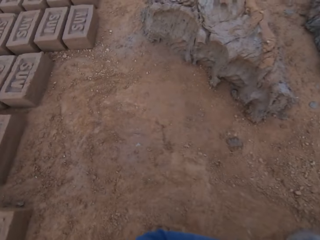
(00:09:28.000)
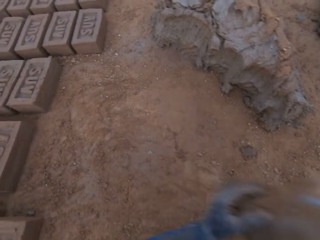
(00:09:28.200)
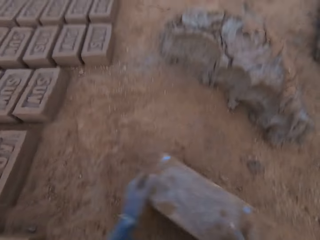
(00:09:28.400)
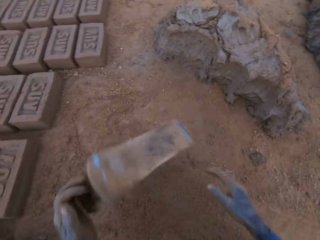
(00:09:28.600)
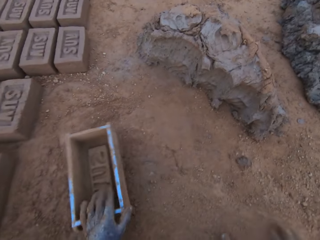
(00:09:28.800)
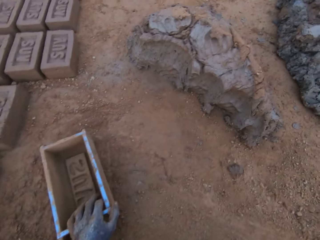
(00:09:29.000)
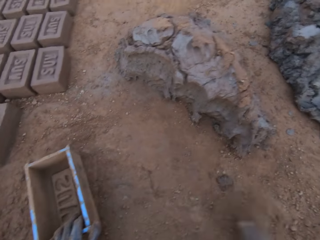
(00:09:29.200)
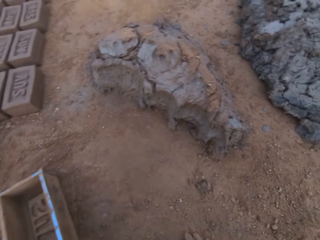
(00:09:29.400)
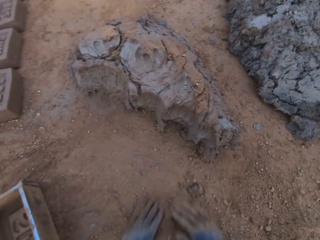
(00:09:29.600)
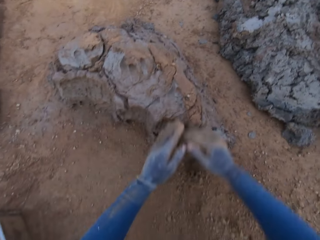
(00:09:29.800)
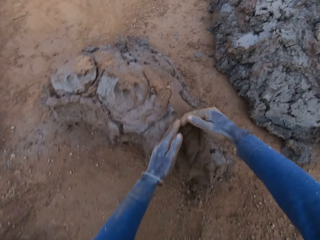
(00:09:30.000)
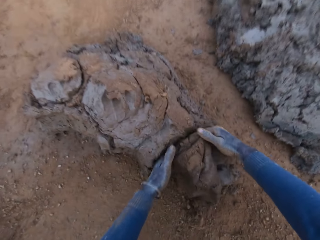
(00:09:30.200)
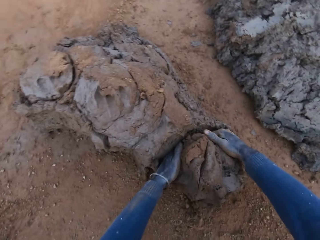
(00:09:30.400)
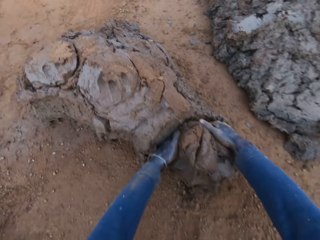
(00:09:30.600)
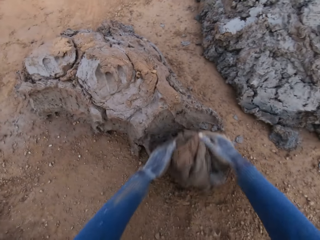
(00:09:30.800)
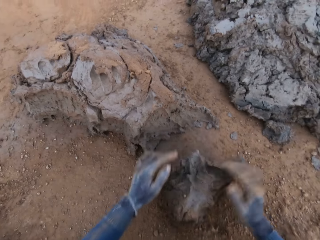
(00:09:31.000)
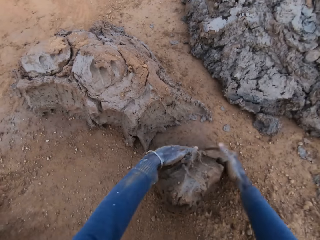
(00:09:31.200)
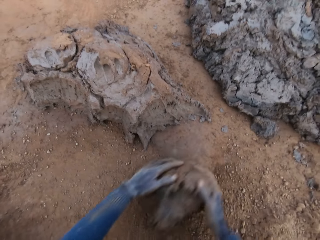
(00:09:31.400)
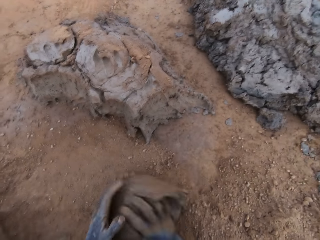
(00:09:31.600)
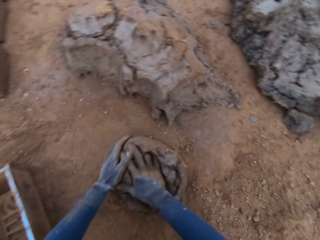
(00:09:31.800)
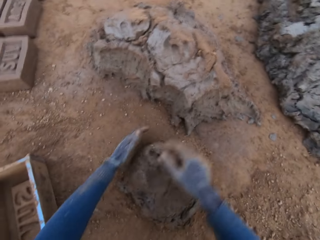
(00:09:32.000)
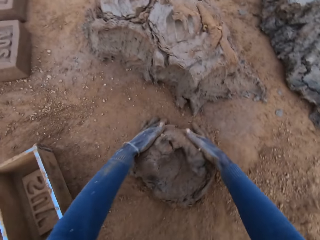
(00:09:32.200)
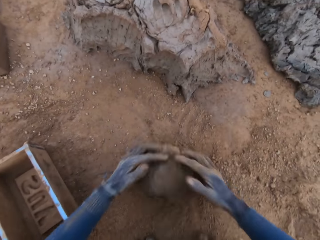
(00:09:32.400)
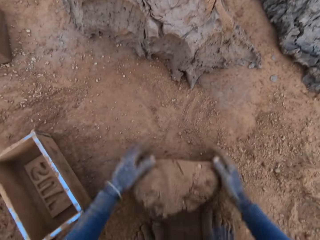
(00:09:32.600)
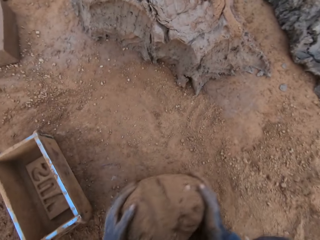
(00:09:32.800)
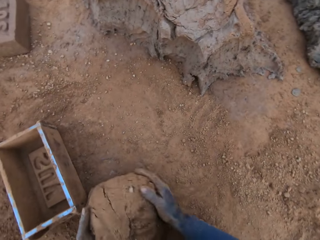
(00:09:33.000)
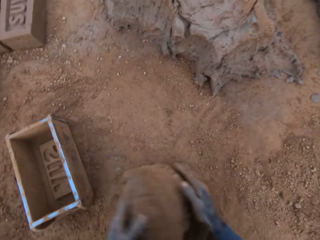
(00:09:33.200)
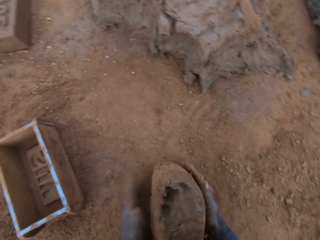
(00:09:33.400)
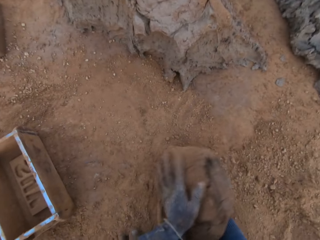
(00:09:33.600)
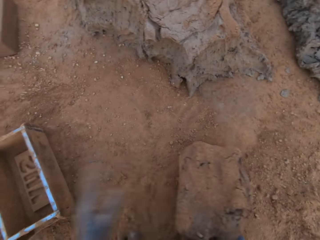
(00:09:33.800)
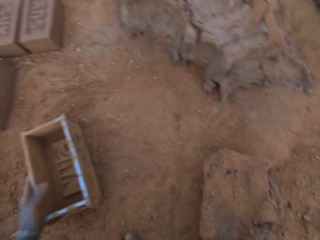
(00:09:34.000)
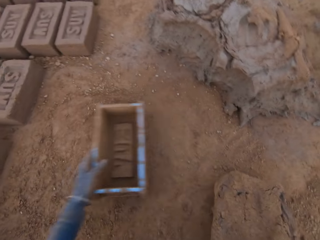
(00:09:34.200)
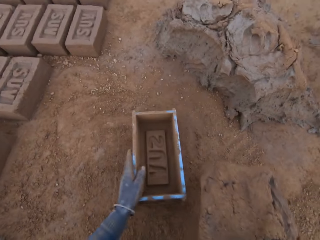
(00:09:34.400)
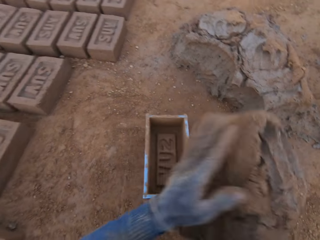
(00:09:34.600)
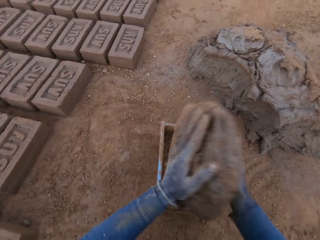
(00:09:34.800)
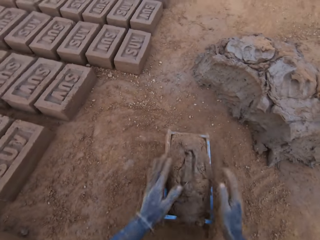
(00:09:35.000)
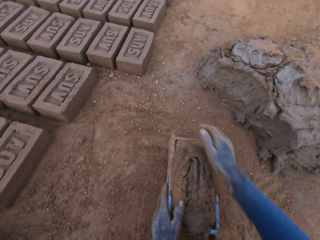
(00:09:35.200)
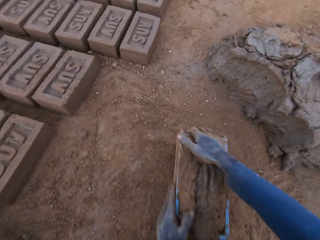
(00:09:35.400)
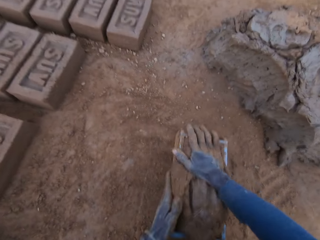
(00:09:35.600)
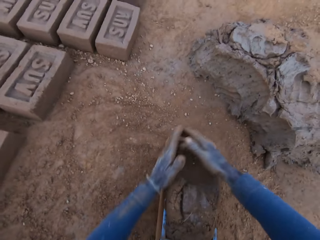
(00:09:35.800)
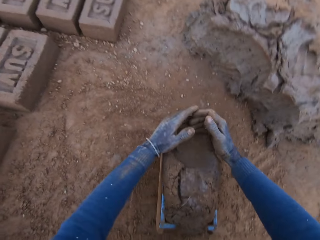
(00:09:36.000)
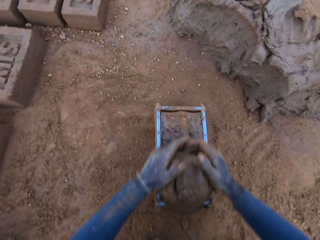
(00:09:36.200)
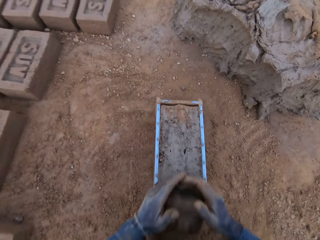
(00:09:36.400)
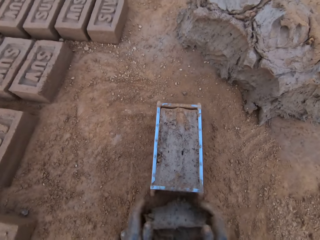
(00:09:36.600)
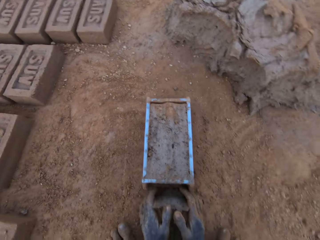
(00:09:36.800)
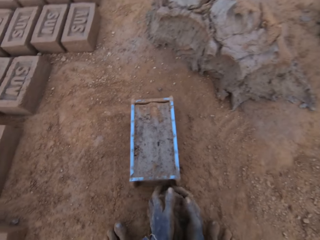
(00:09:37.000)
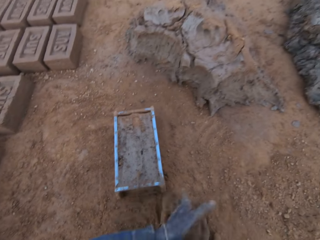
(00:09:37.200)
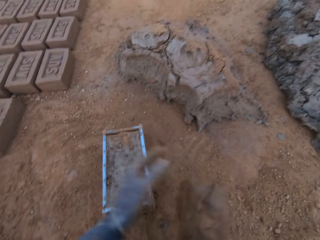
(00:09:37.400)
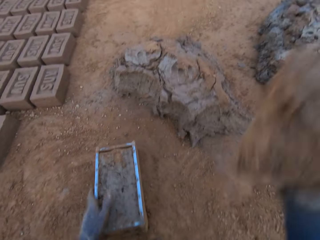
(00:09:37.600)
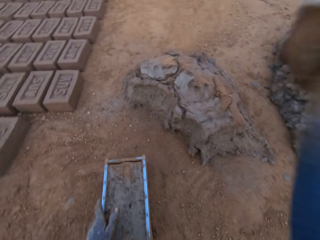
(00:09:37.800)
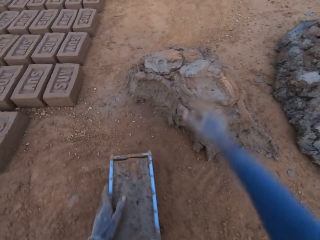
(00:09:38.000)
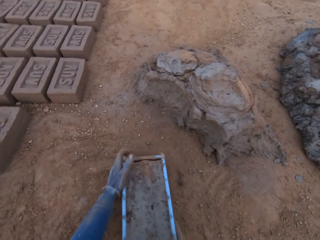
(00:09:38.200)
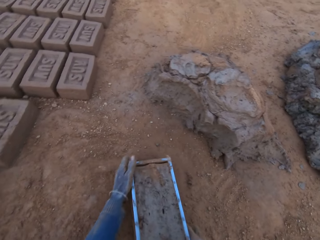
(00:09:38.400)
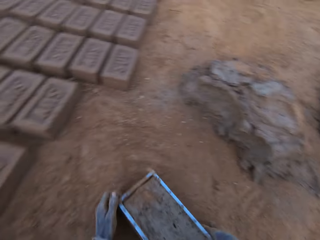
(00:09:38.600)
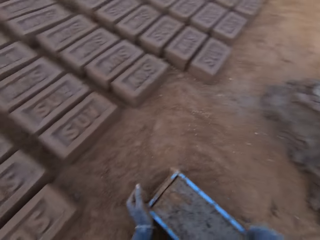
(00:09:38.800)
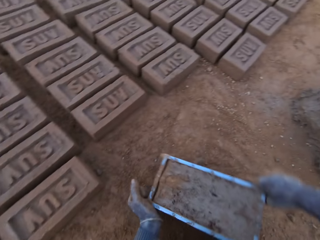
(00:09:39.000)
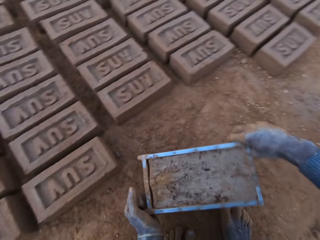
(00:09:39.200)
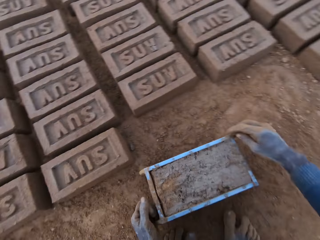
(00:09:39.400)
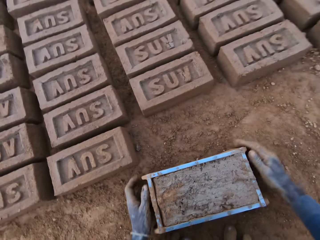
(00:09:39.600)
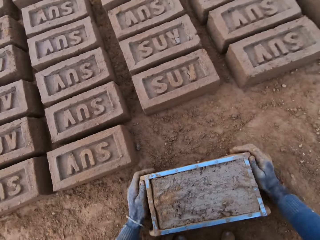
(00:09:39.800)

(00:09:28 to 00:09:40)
The camera wearer stares at the clay or mortar. He puts the brick mold on the ground. He slides his hands on the ground. He cuts out mortar from the heap of mortar with his hands. He does it again. He molds the mortar on the ground. He rolls the clay down. He adjusts the brick mold with his left hand. He loads the mortar into the brick mold. He scrapes mortar from the brick mold with his hands. He picks up clay. He drops the mortar in his hand on the heap of mortar. He moves the brick mold closer to the bricks aligned on the ground.

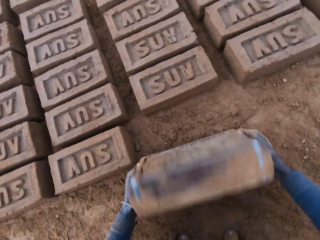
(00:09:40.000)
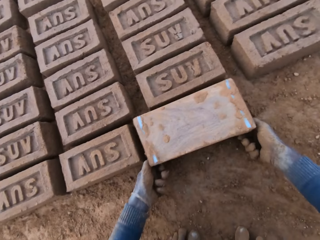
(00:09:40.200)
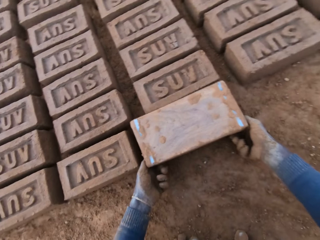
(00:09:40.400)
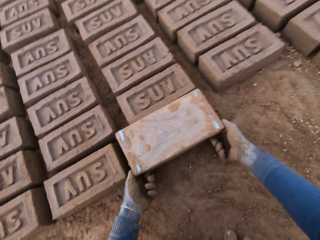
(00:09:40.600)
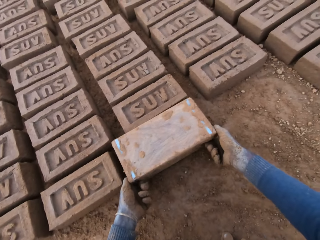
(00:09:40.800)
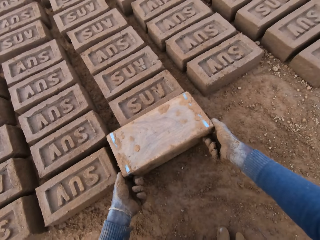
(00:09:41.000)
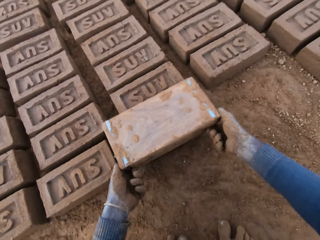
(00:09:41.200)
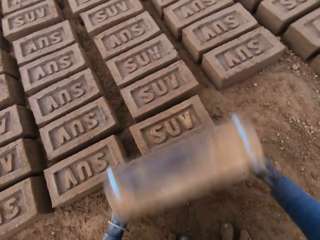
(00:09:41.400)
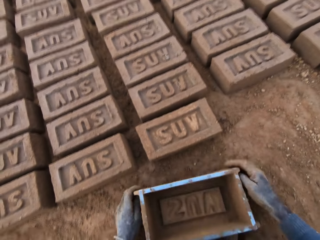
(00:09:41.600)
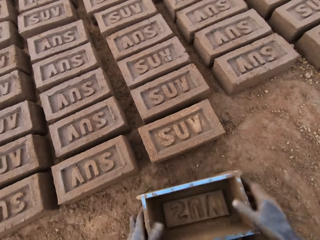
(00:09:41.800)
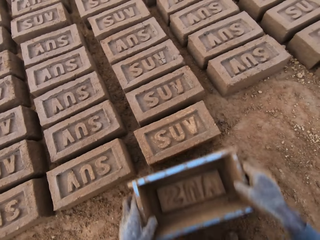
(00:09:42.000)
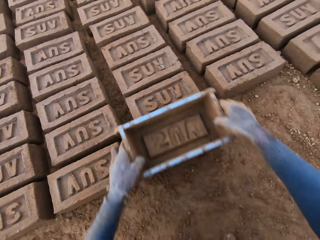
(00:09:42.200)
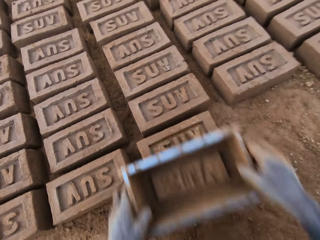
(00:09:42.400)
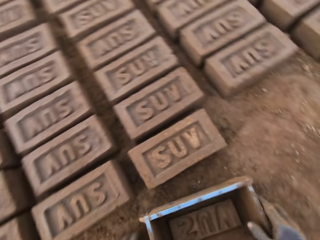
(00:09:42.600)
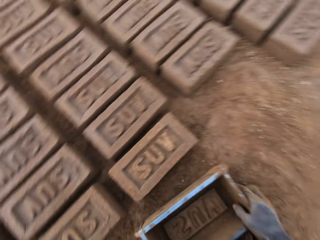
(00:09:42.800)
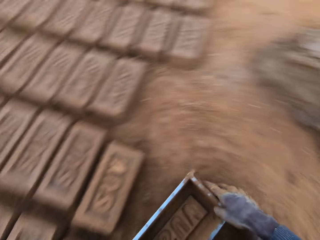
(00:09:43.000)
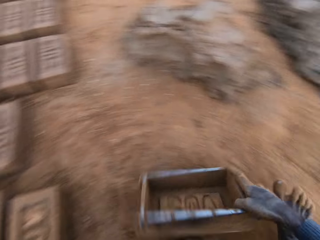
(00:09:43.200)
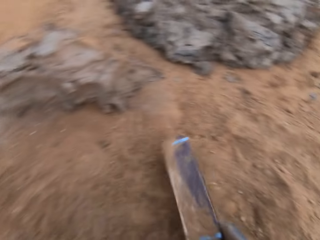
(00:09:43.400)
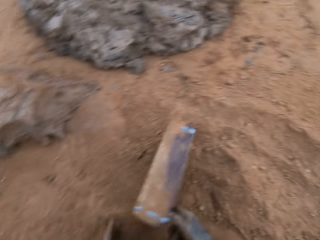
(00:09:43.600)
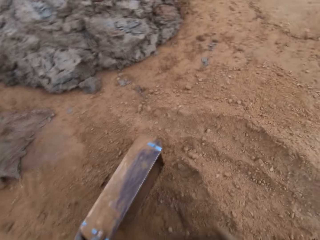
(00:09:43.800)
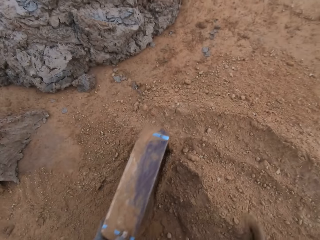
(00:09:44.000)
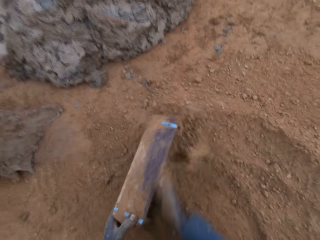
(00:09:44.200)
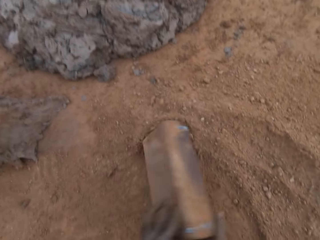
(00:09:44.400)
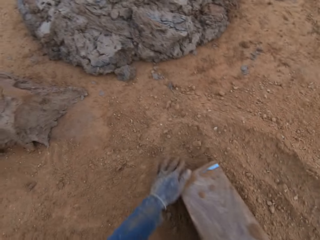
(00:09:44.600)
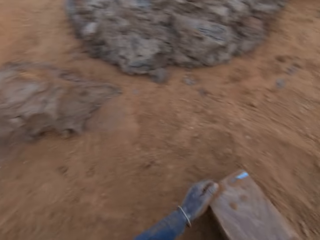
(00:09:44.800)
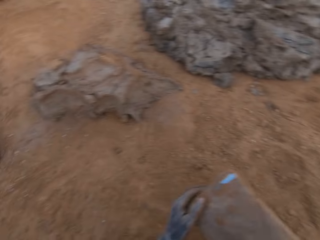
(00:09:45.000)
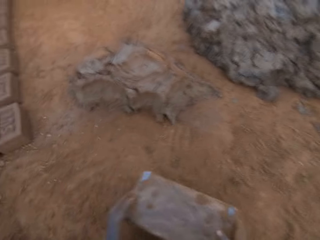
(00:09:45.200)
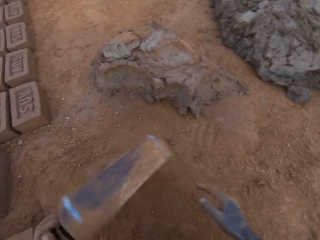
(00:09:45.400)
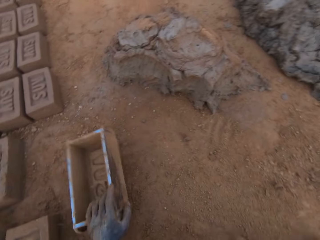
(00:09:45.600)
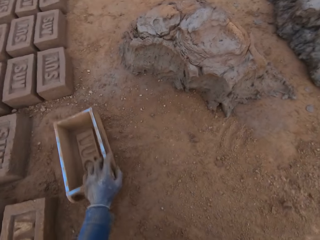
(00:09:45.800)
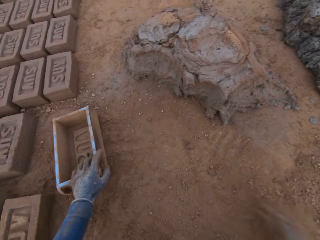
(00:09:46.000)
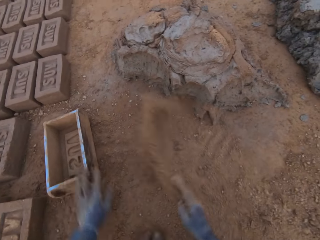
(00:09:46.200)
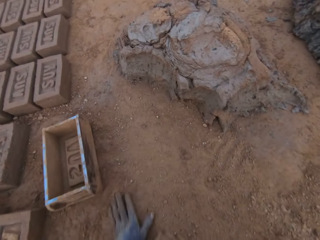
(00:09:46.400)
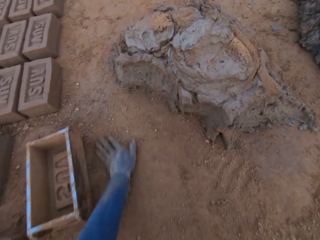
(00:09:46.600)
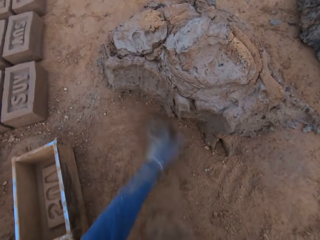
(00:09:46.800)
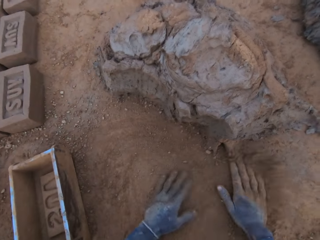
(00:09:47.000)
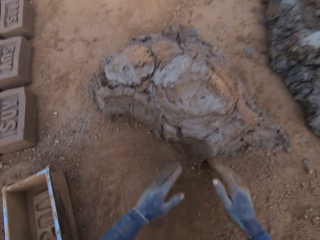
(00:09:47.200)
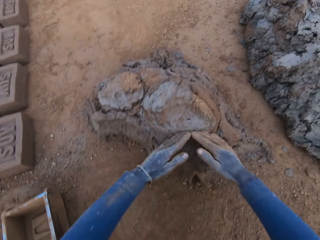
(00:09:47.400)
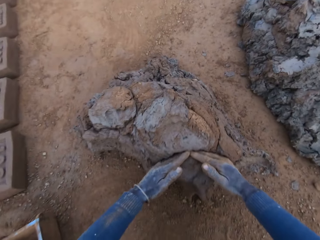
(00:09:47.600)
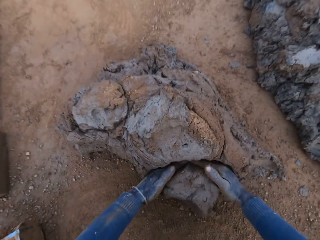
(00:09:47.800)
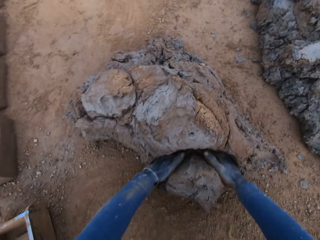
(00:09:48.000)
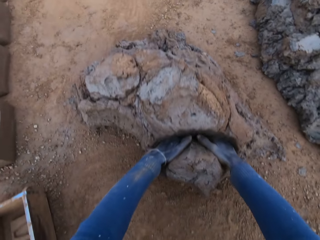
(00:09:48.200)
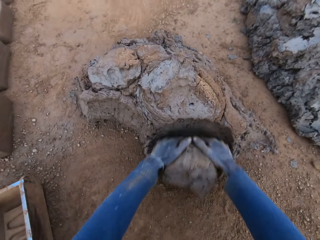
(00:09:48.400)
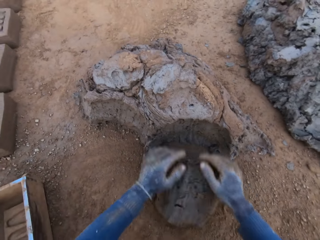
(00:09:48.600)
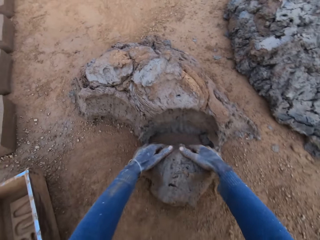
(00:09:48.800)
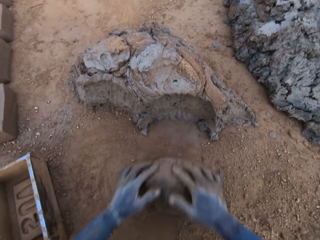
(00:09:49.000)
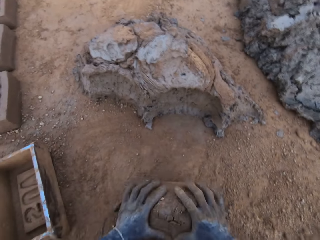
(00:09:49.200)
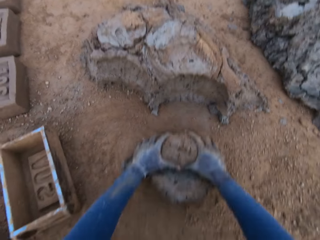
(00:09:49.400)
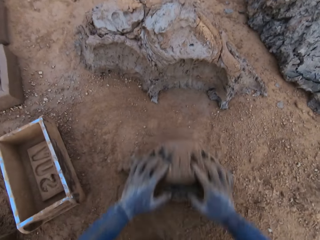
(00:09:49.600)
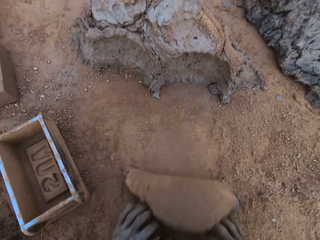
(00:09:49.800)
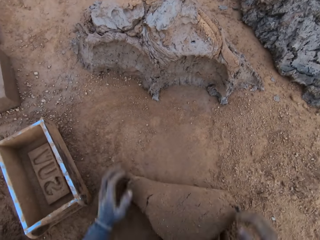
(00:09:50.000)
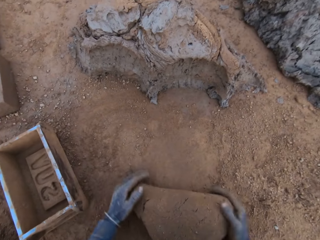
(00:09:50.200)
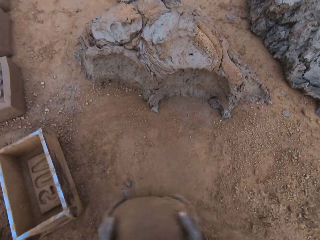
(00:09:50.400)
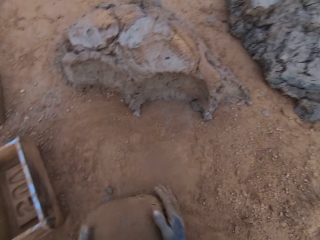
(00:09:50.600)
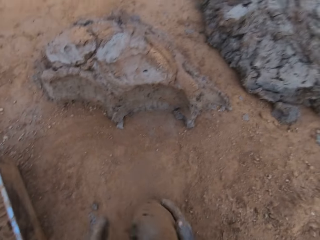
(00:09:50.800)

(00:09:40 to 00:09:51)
The camera wearer flips the brick mold or container upside down. He removes the brick mold from the brick. He touches the brick with the brick mold. He puts the container down. He picks up the container. He moves the brick mold to the sandy part. He puts the container down. He scoops sand with the container. He dries the brick mold with sand. He moves the brick mold closer to the bricks aligned on the ground. He moves the brick mold to the sandy part. He pours the sand. He puts the brick mold on the ground. He slides his hands on the ground. He cuts out mortar or clay from the heap of mortar with his hands. He molds the mortar on the ground. He rolls the clay down.
